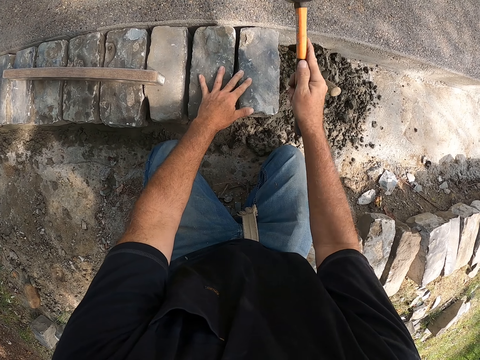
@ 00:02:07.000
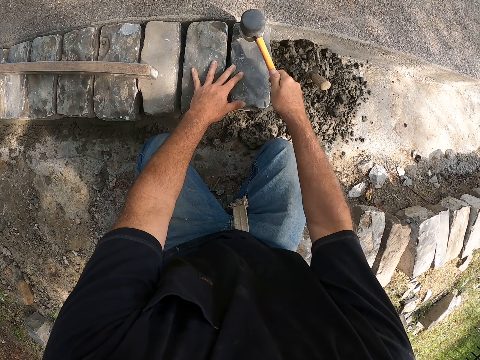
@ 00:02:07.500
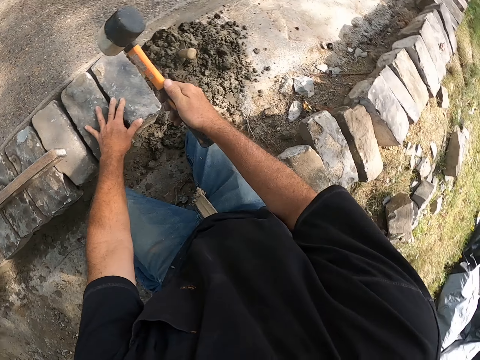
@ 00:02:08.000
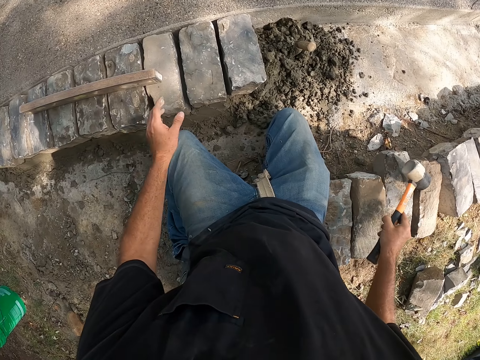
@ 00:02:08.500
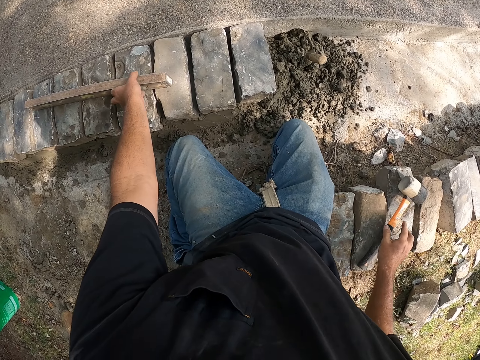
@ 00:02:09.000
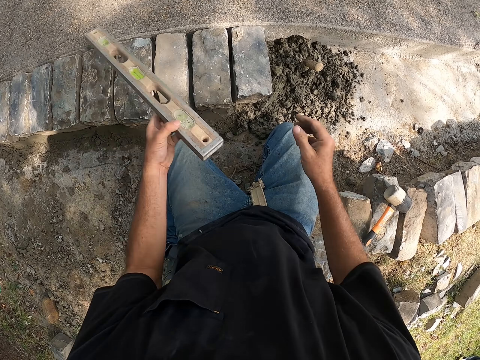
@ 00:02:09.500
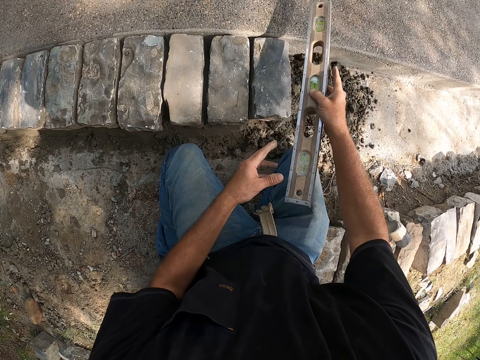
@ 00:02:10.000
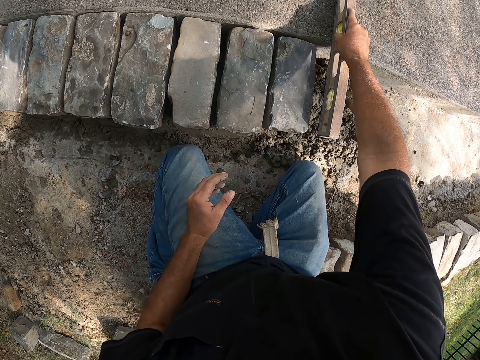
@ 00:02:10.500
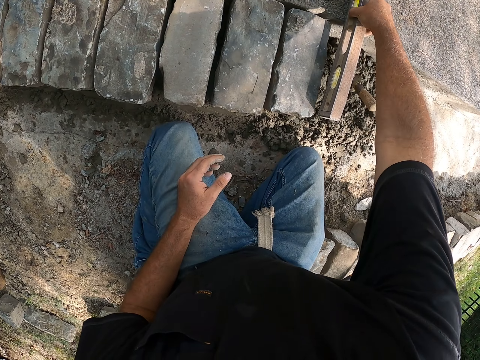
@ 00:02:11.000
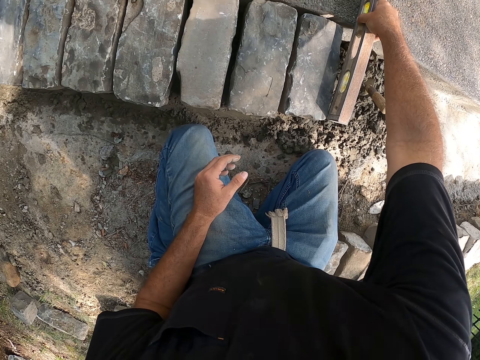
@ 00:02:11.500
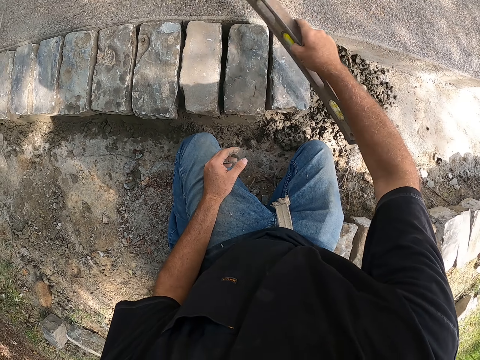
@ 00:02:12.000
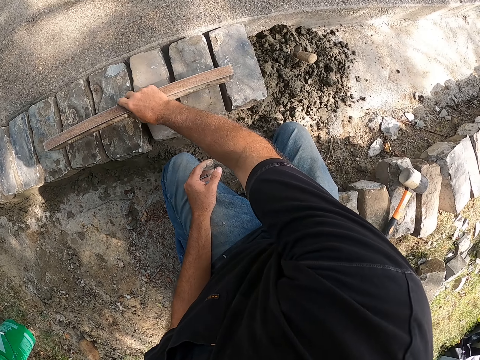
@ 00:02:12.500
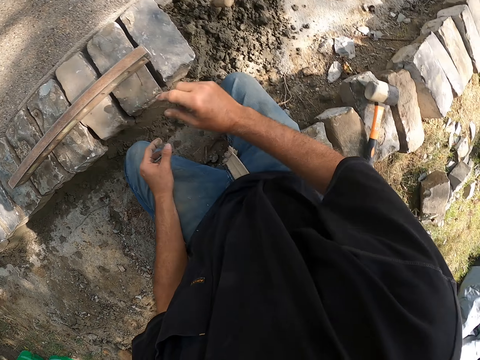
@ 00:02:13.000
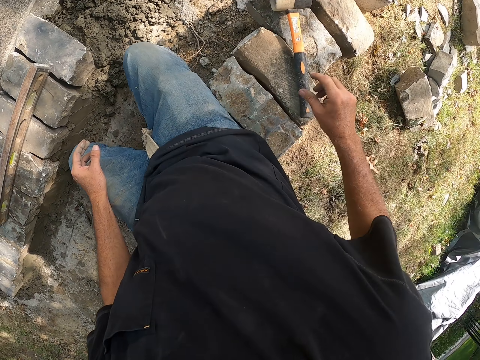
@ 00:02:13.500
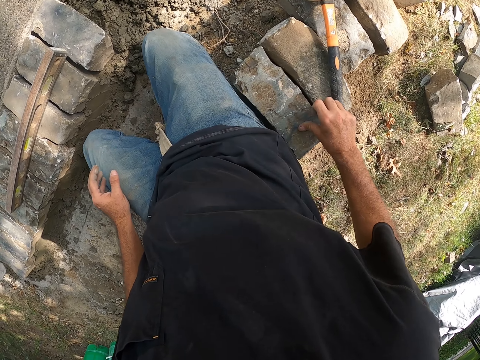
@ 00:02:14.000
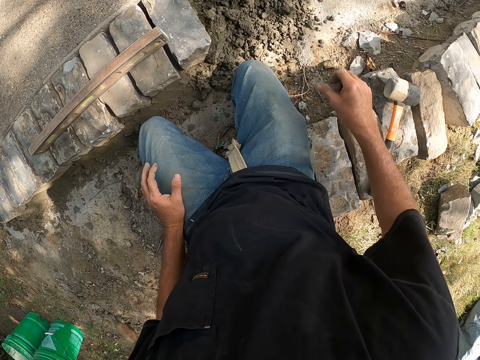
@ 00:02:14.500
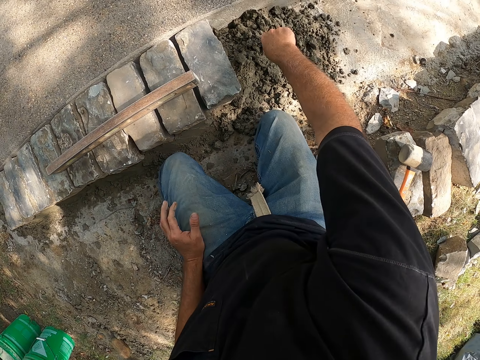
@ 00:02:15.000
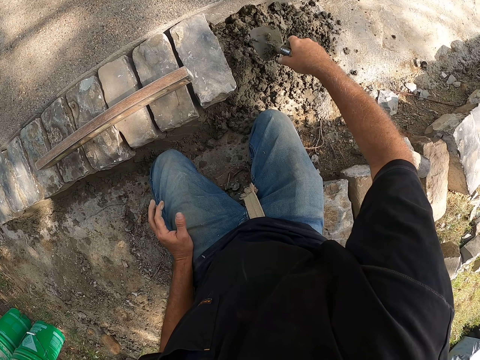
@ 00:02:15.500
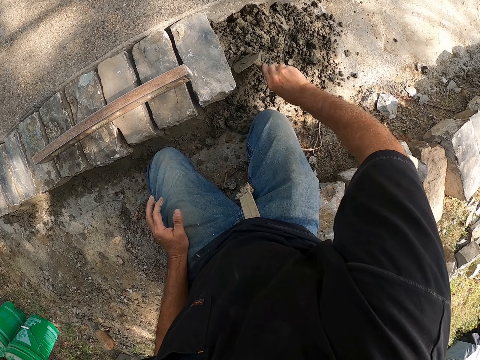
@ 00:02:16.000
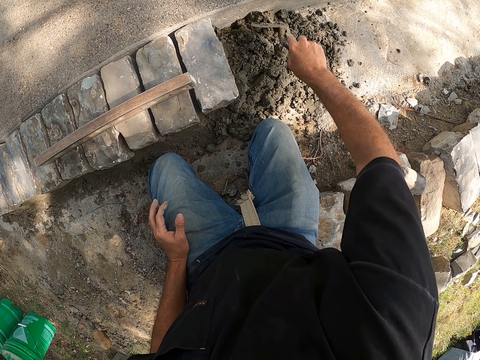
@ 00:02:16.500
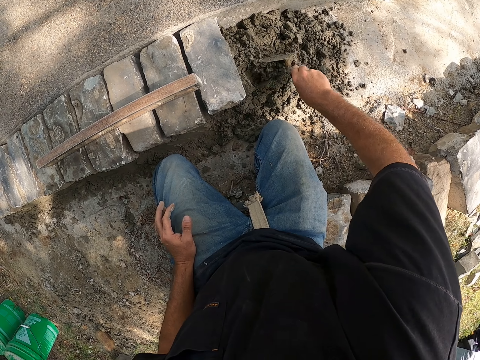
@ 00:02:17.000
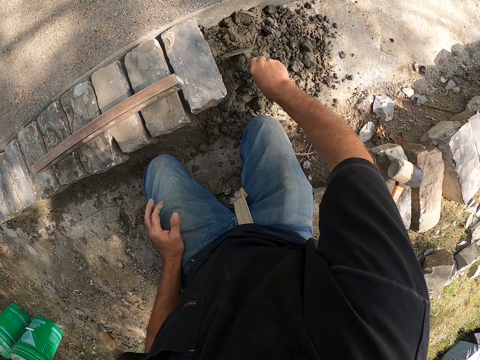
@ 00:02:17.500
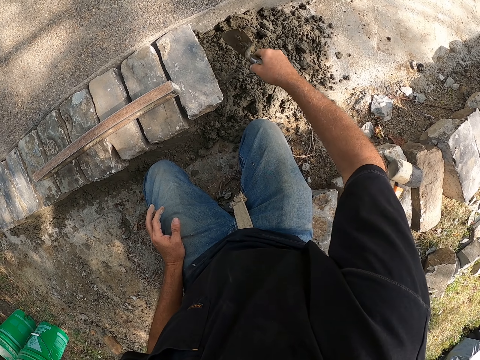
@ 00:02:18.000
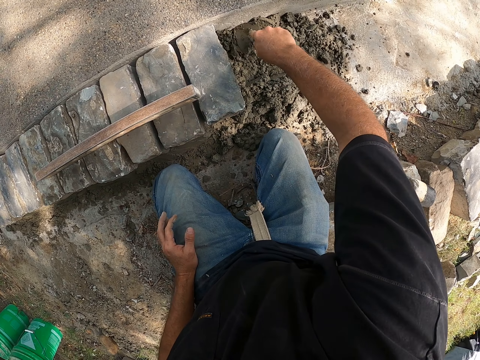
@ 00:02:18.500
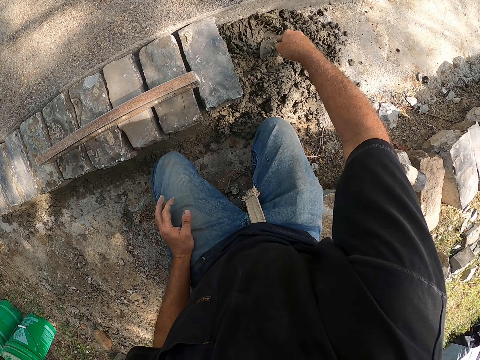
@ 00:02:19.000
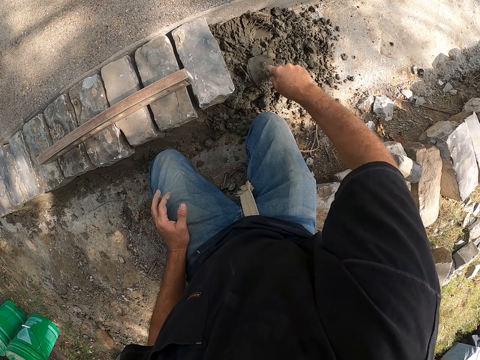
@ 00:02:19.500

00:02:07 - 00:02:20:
The camera wearer puts down a hammer on the ground. They take a spirit level, measure a building stone with the spirit level, and put the spirit level down. They level mortar with a trowel. They look around a construction site. They mix cement on the ground.

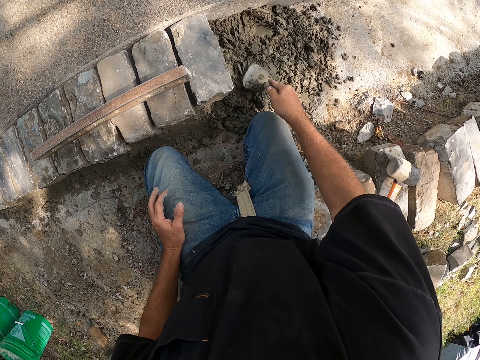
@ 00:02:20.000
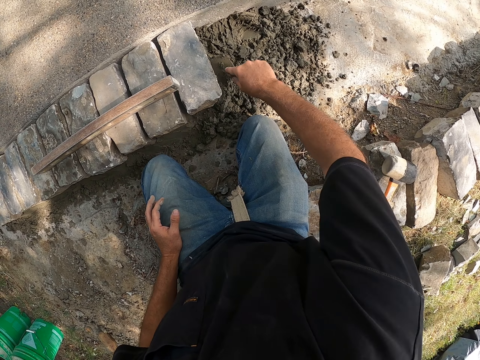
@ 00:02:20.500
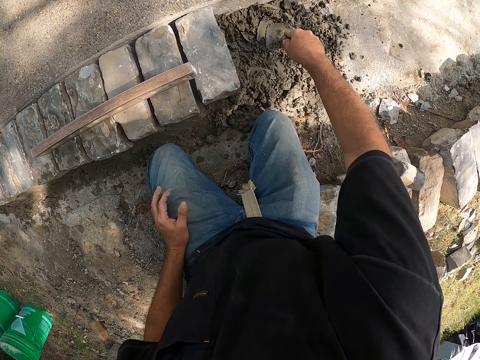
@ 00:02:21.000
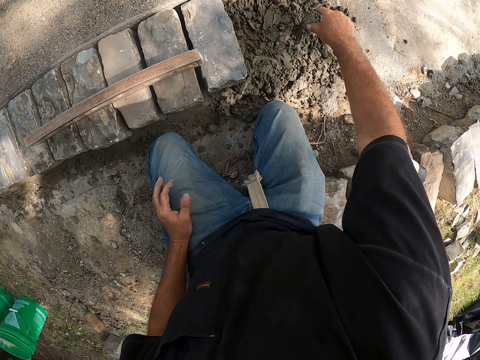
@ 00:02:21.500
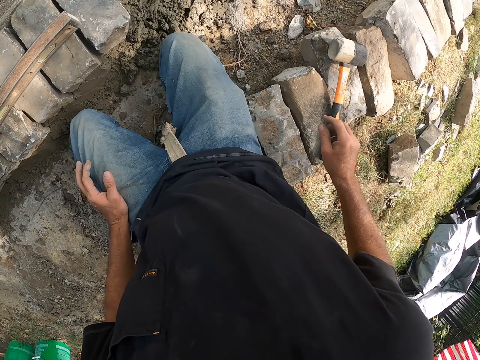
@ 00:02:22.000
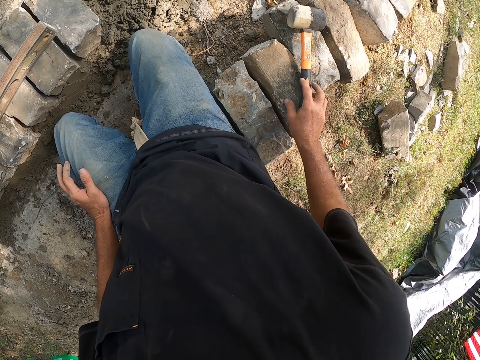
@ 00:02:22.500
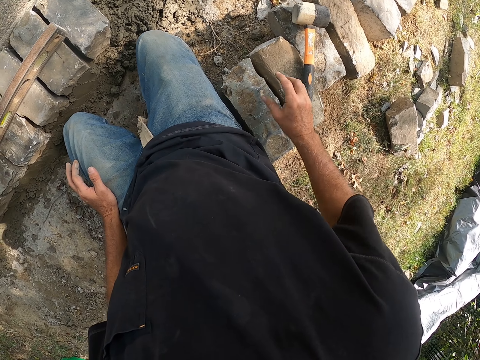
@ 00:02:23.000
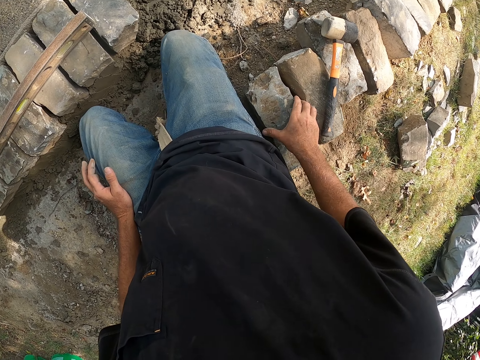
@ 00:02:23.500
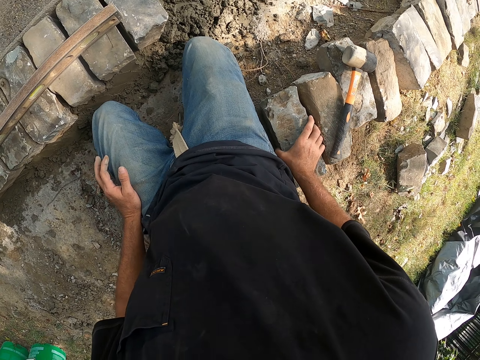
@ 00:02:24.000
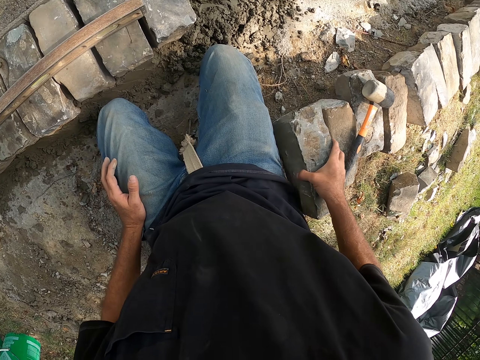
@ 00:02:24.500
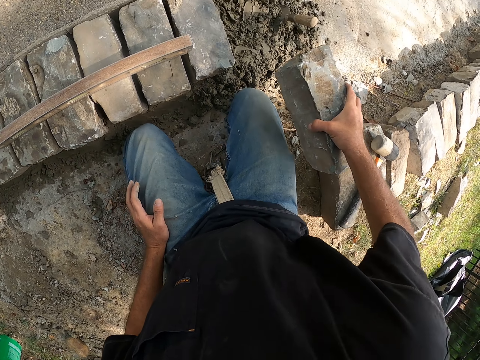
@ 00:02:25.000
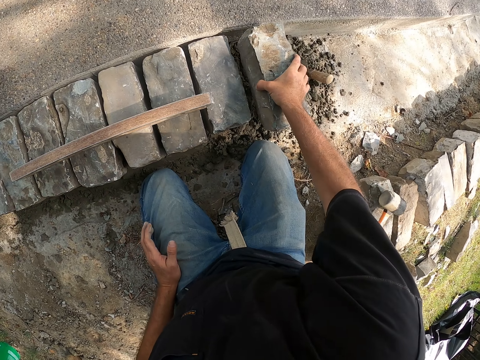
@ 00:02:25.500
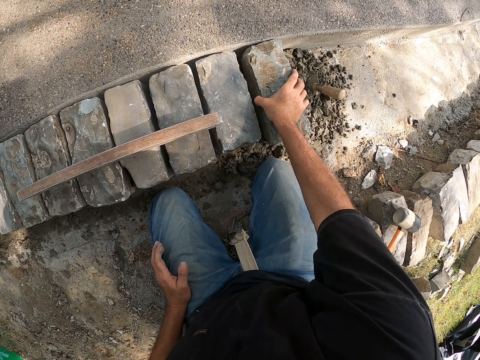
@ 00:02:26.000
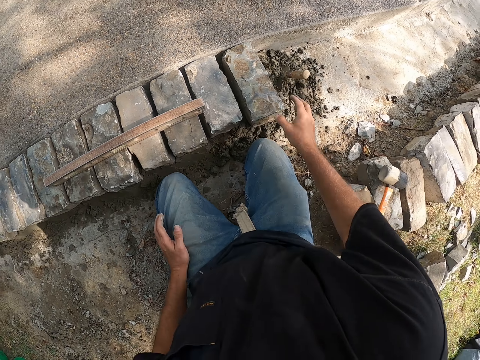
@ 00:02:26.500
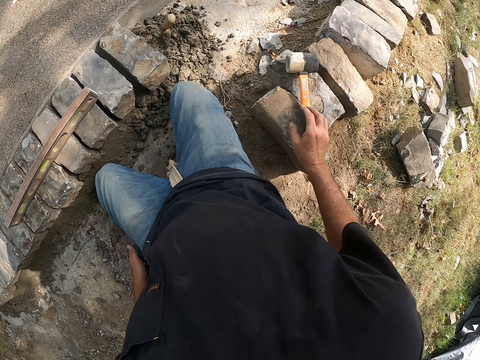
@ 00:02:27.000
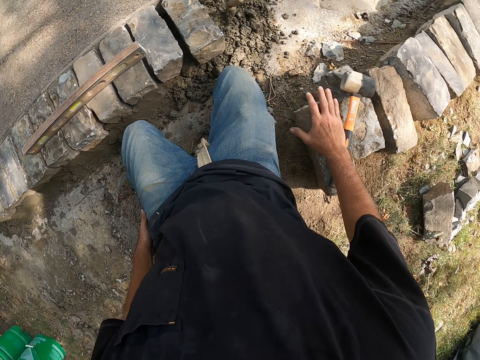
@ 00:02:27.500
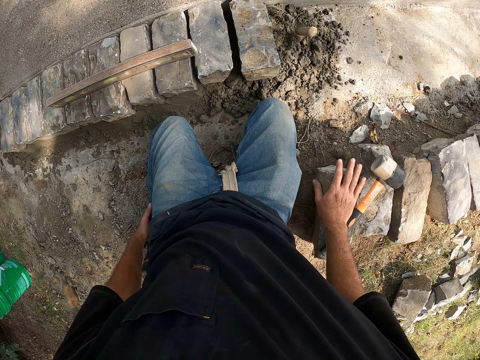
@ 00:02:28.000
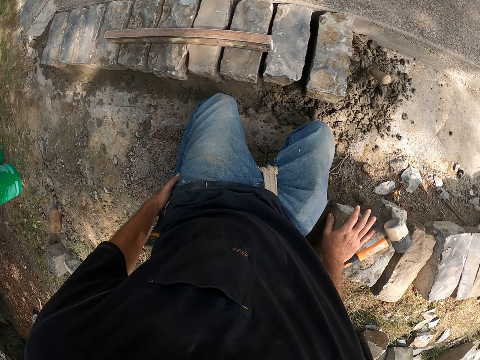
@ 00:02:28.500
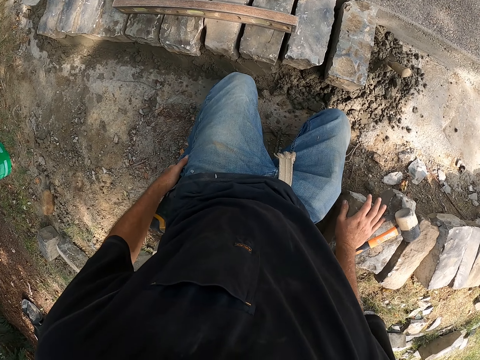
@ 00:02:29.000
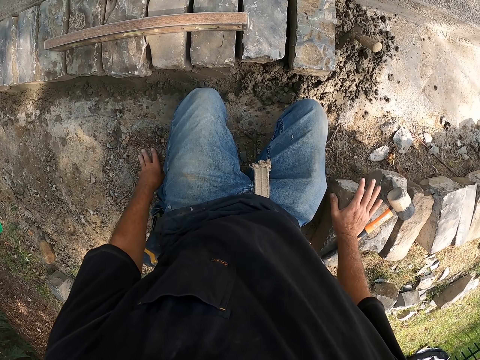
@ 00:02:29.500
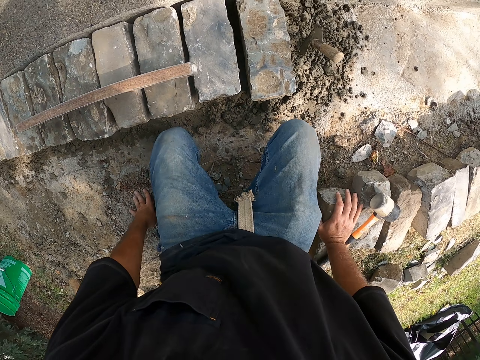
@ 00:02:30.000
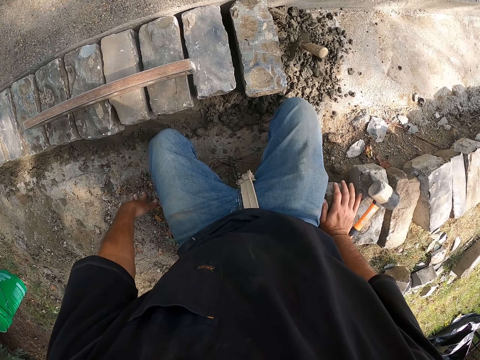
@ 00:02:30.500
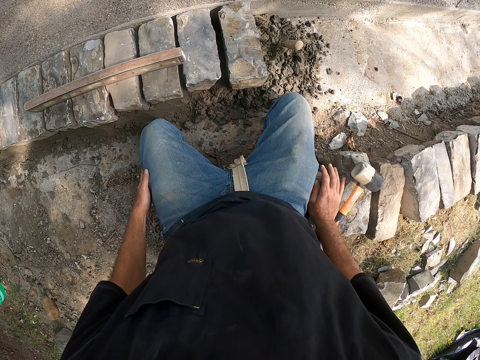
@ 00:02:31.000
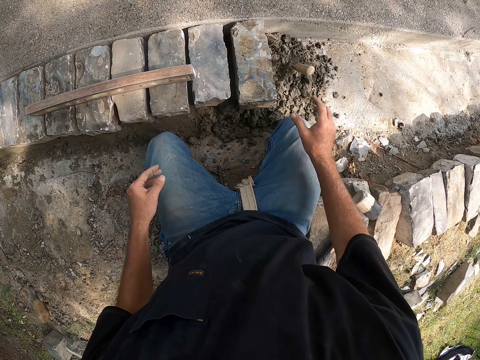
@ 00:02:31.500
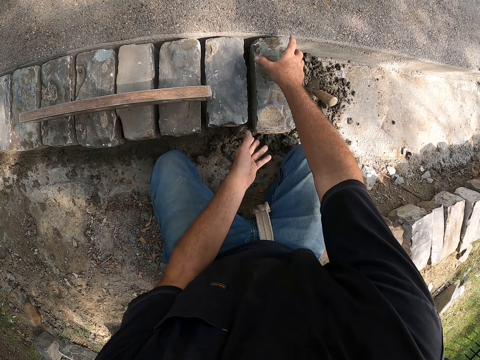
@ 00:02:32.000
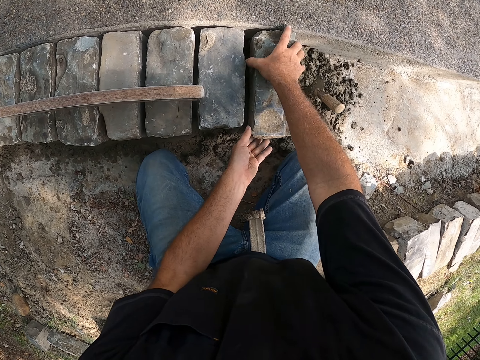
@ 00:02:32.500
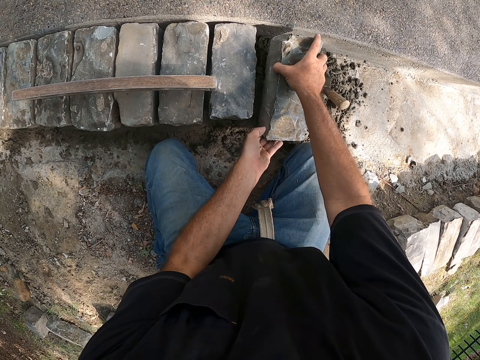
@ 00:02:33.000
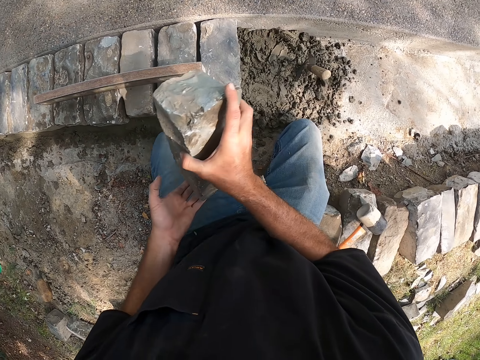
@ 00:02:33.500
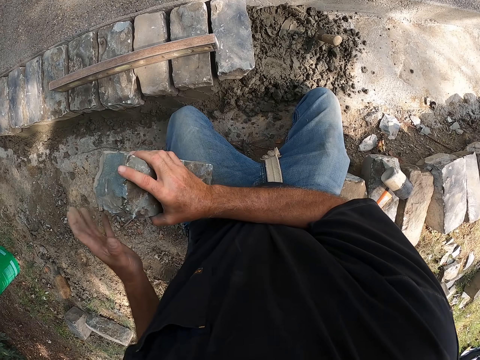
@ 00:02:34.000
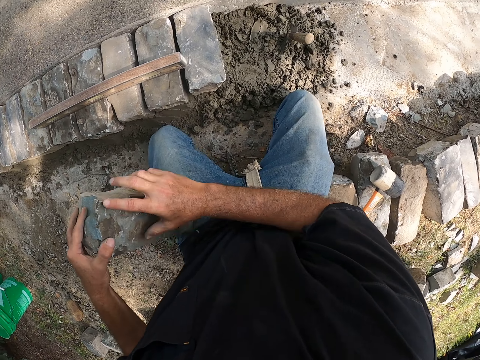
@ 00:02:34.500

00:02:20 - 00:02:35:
The camera wearer dips a trowel in the mortar. They put down the trowel on the ground. They put a building stone on the mortar. They pick up a block from the ground, put down the block on the ground, and look around a construction site. They move around on the ground. They pick up the block from the ground.
